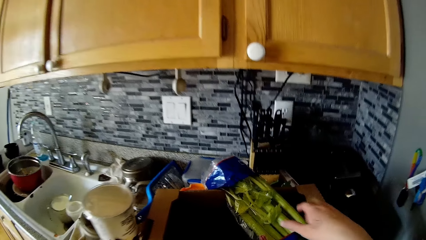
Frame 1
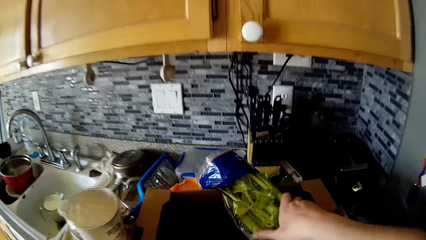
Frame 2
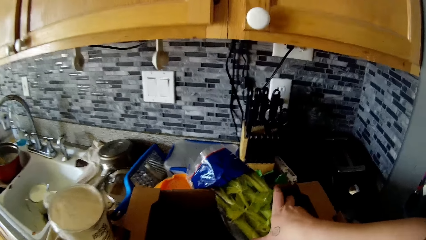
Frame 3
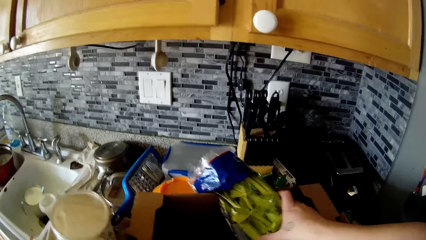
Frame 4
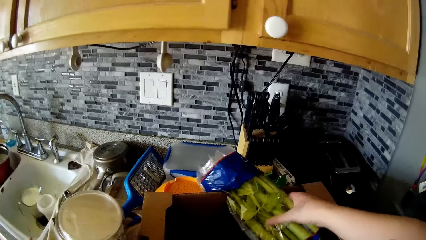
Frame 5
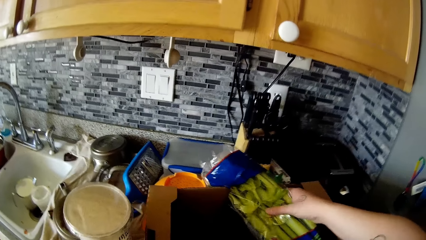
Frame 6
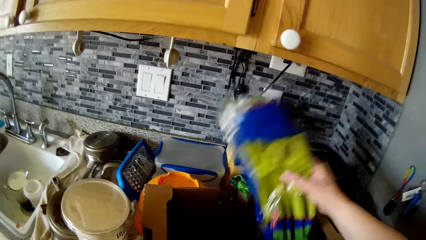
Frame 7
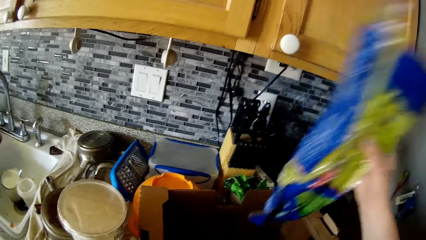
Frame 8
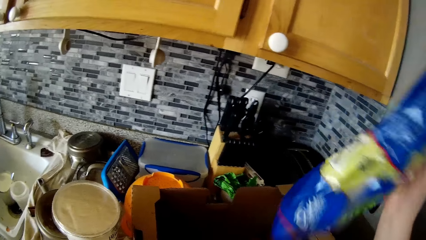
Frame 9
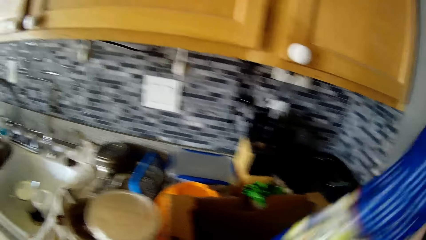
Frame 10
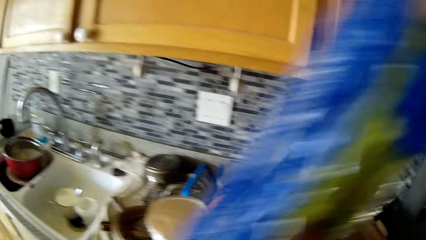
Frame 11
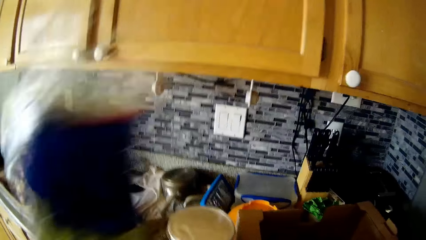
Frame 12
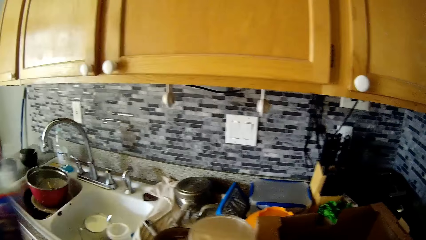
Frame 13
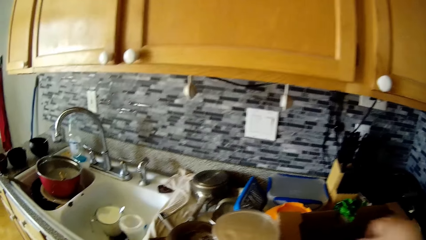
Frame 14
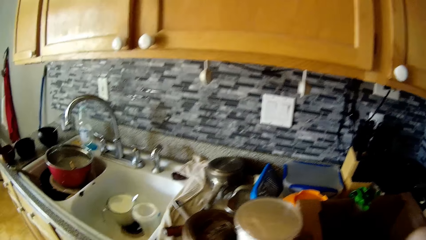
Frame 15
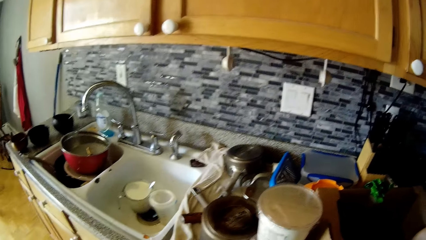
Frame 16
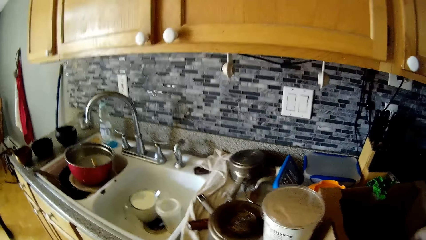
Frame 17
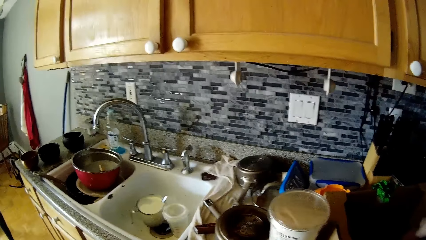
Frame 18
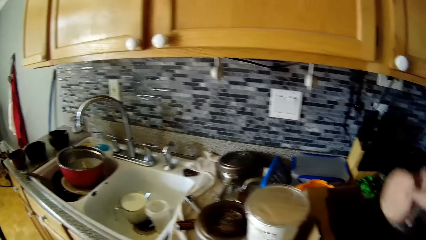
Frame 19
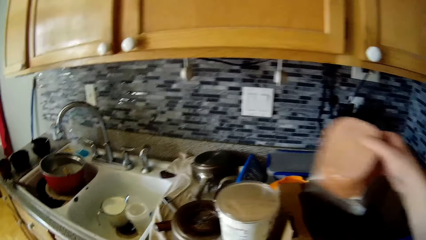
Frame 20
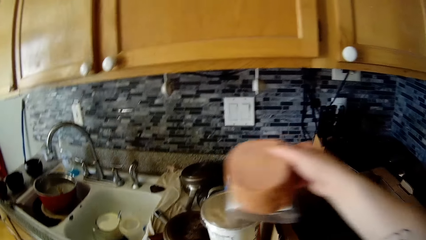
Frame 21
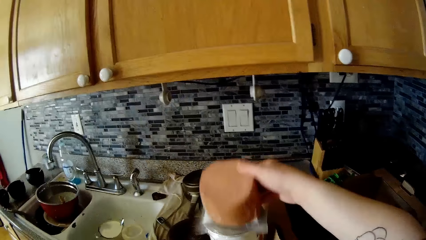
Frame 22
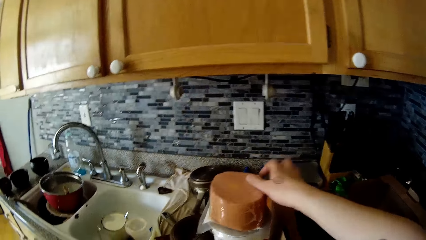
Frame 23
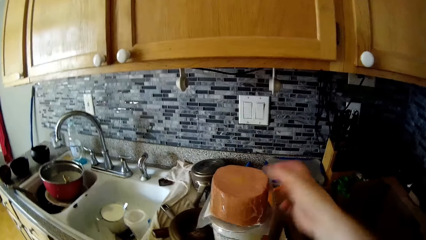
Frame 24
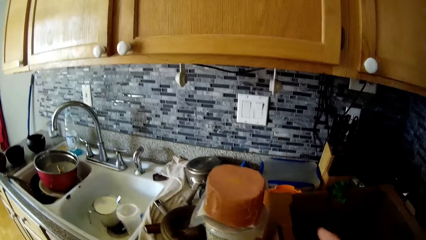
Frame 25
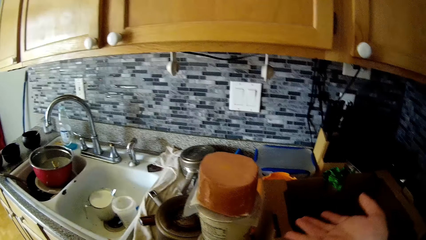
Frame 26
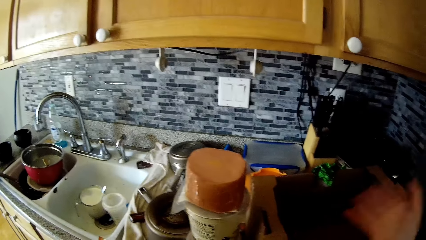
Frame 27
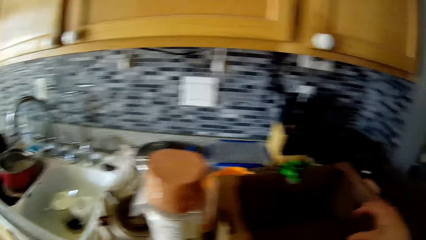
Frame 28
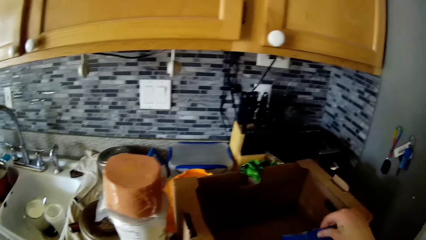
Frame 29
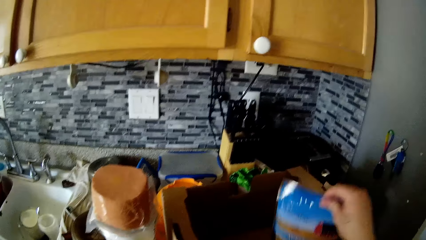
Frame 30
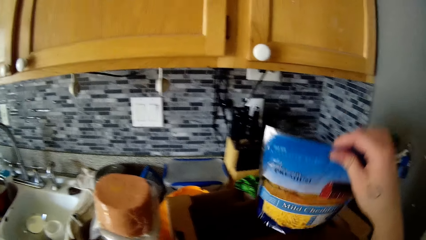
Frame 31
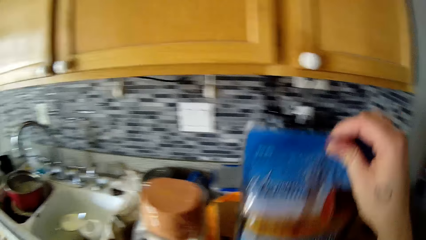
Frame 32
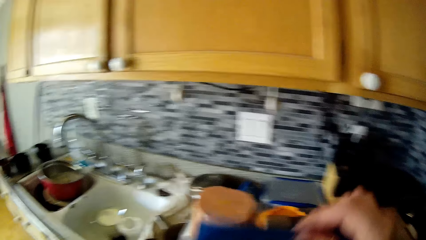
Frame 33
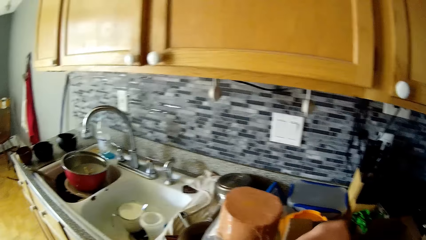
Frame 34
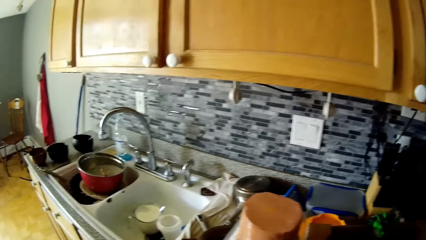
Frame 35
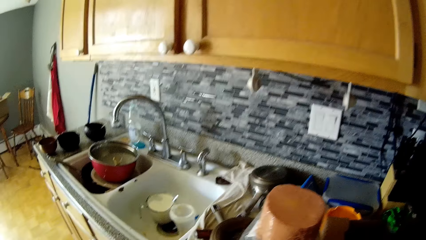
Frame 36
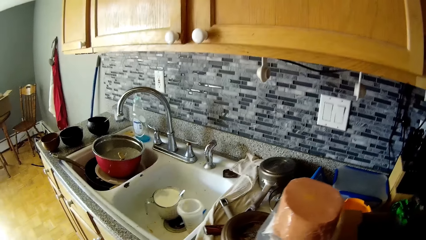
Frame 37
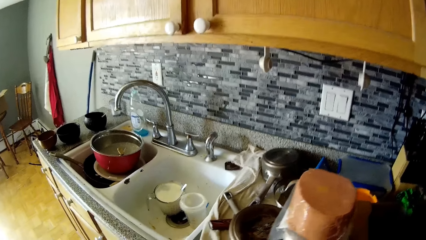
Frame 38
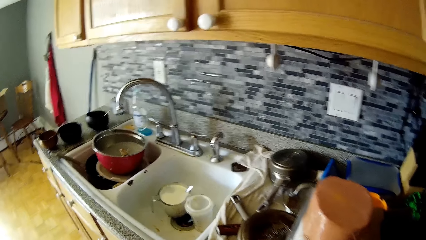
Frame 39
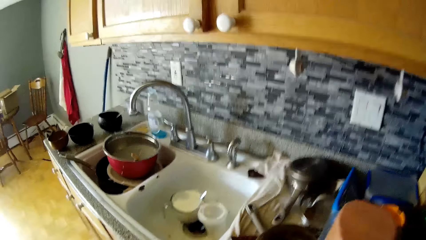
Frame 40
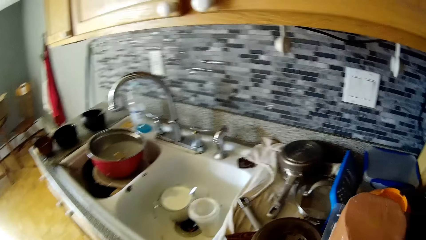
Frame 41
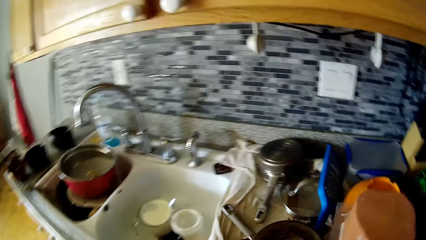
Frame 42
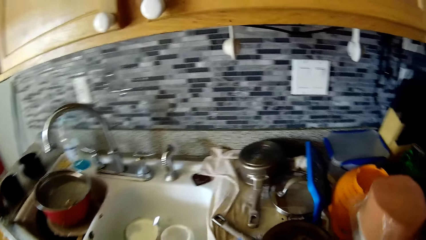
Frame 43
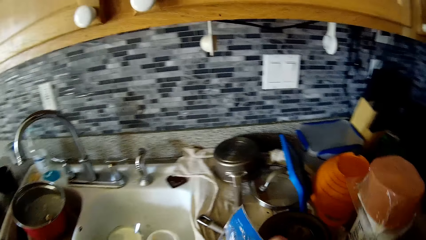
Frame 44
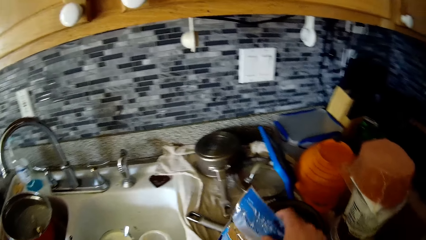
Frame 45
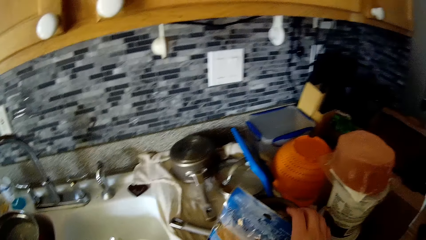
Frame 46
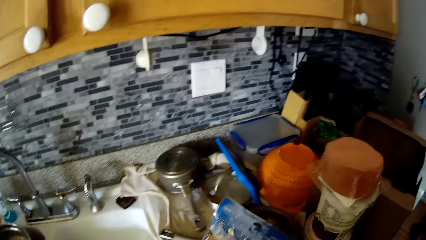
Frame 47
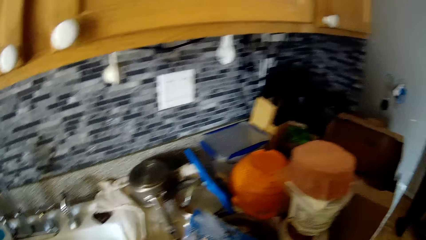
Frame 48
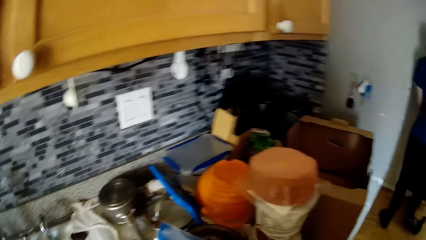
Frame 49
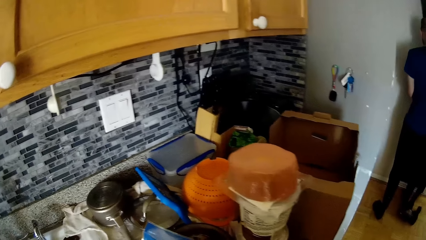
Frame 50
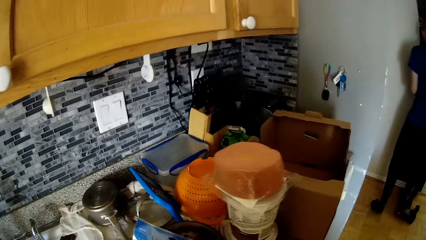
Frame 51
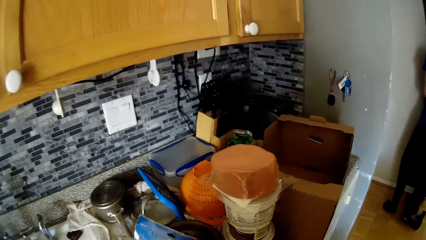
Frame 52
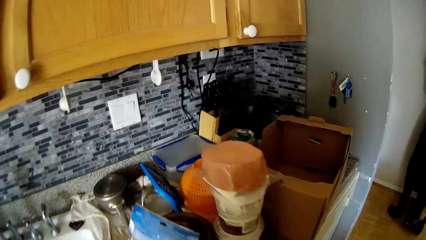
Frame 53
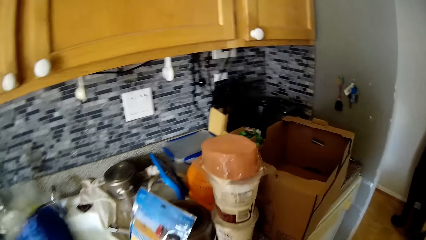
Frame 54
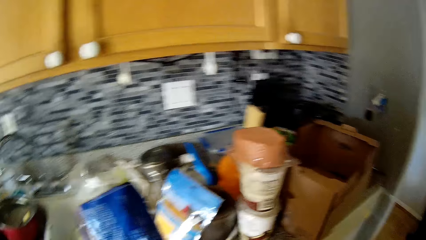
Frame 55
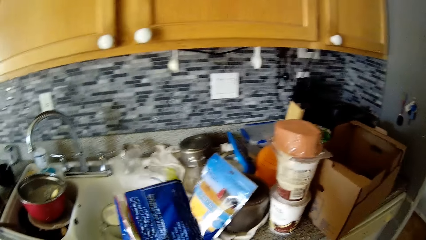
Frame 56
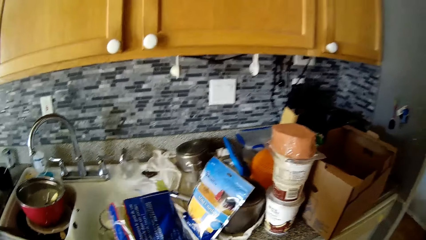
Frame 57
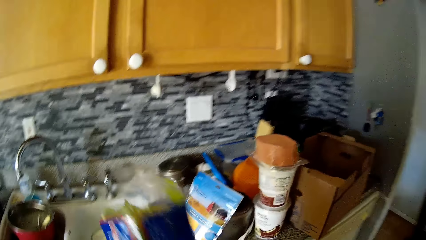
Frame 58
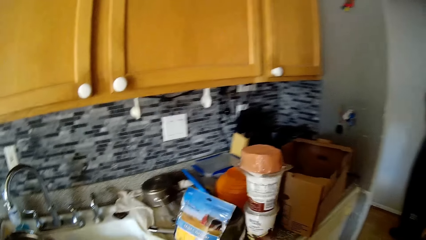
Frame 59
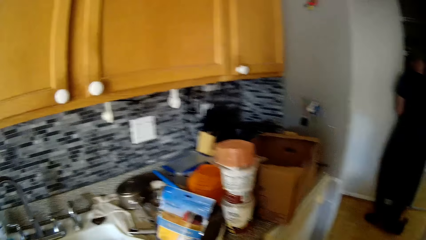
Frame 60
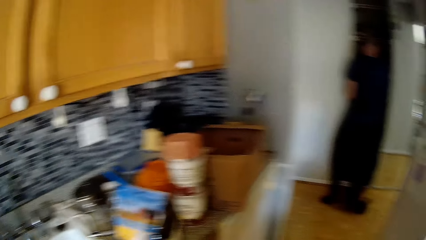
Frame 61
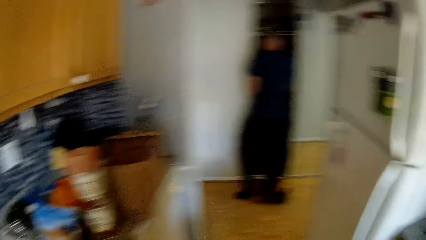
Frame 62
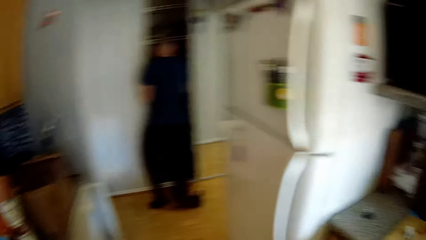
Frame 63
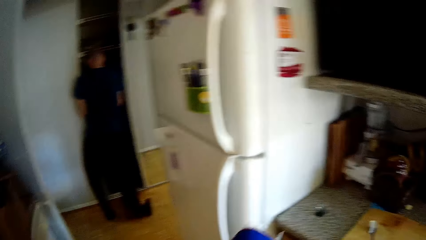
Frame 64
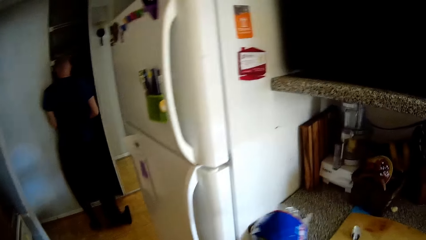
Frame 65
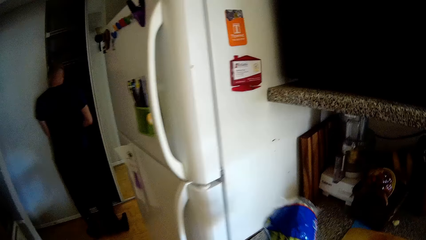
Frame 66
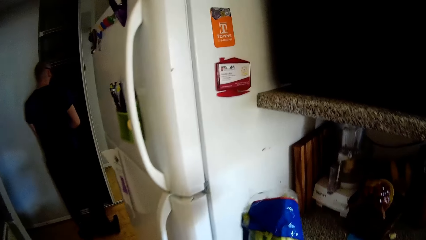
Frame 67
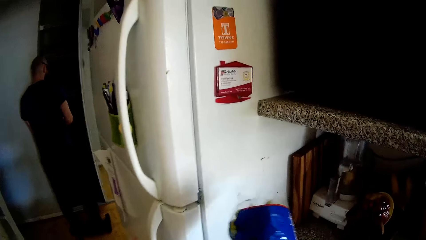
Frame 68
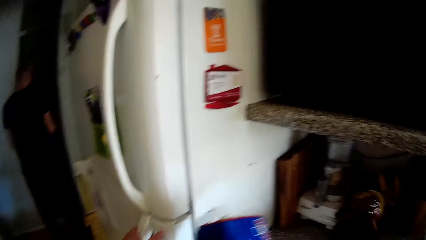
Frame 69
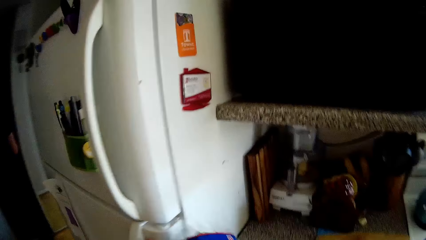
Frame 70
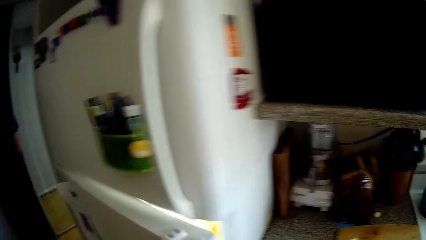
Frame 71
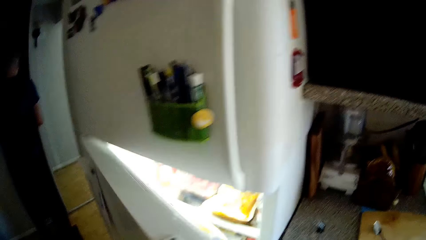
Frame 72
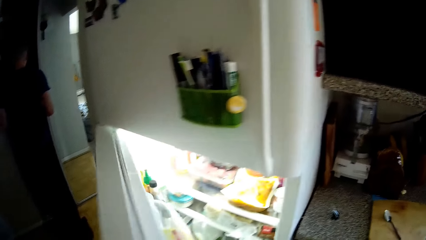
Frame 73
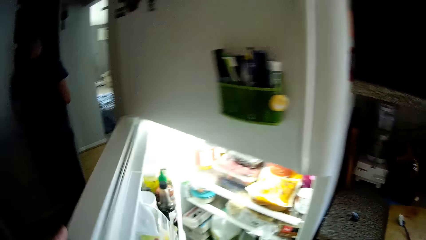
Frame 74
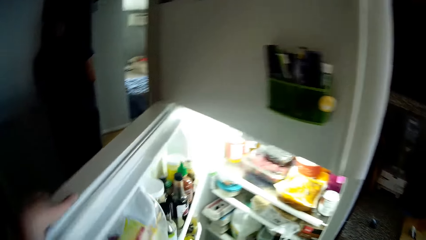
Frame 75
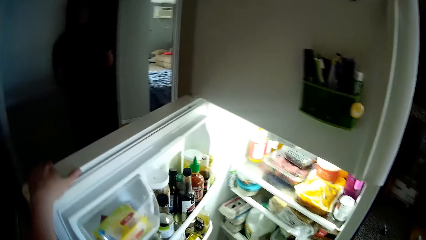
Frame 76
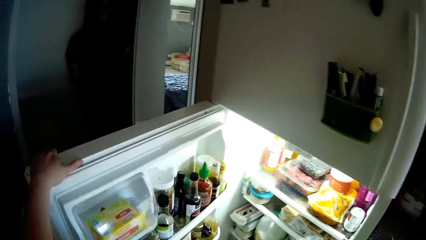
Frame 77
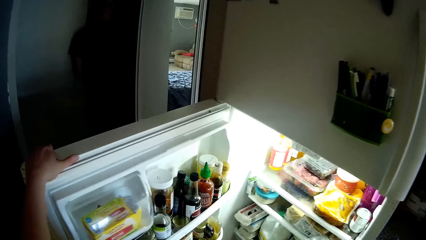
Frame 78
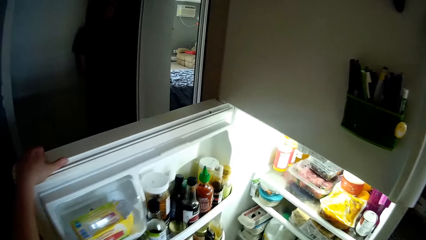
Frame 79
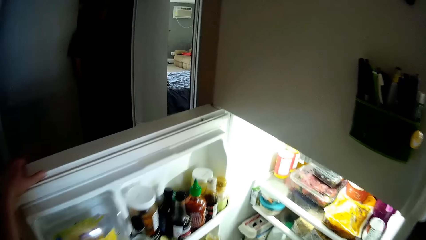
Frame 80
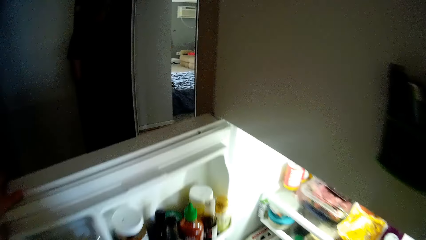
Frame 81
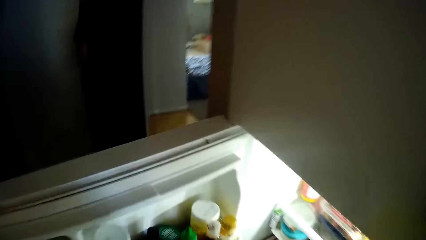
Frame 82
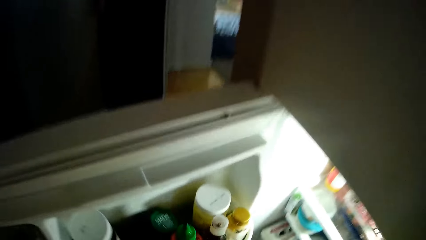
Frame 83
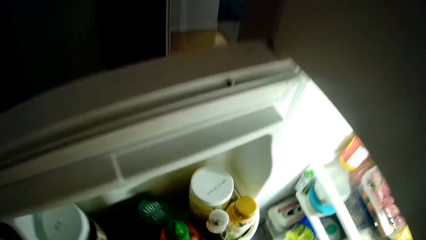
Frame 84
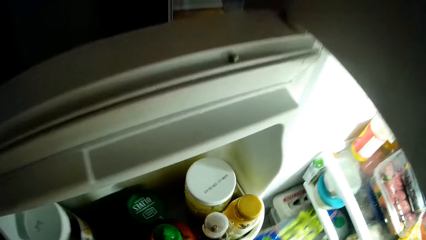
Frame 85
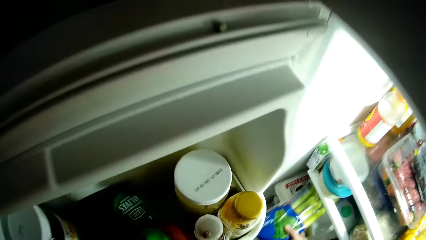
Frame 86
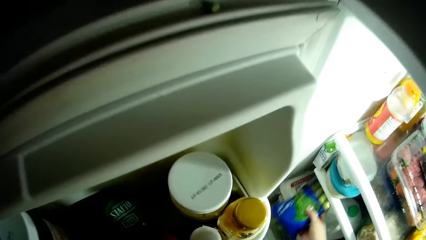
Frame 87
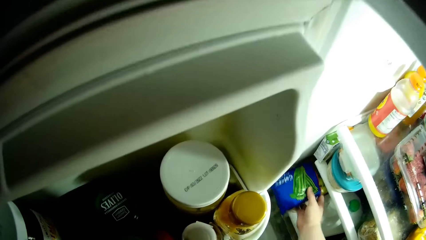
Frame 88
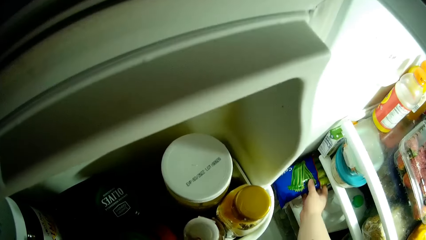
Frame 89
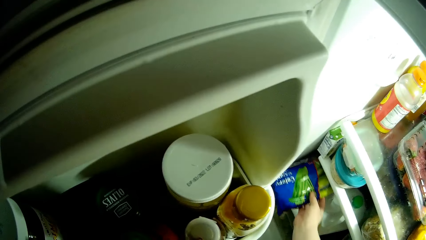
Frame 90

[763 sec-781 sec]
The camera wearer picks up a pack of celery from the box with her right hand. She picks up a chunk of sealed beef from the box with her right hand. She places the beef on a container with her right hand. She picks up a pack of cheese from the box with her right hand. She removes cornflakes from the sink. She puts the pack of cheese on the kitchen countertop with her right hand. She opens a fridge with her left hand. She puts the pack of celery into the fridge with her right hand. She converses with a man.
